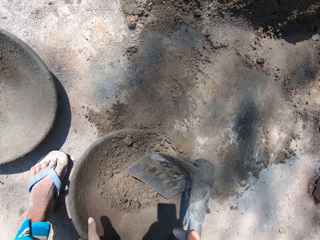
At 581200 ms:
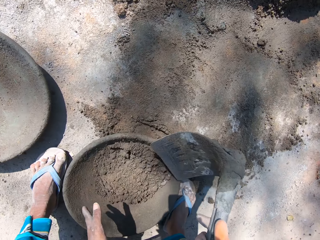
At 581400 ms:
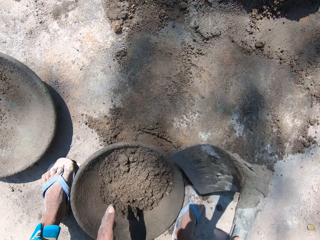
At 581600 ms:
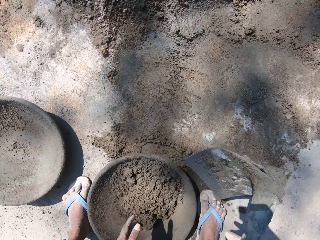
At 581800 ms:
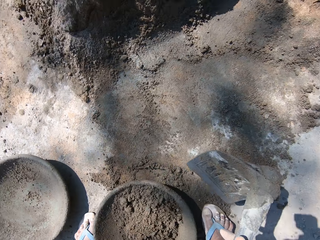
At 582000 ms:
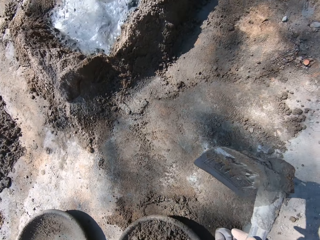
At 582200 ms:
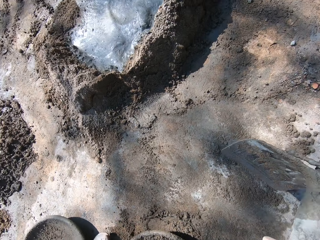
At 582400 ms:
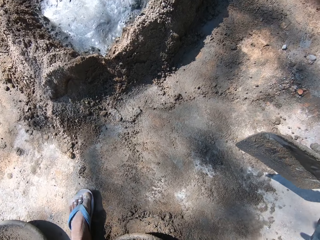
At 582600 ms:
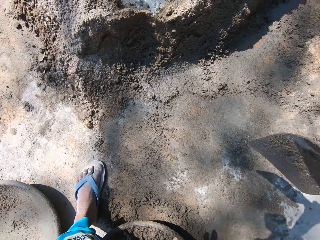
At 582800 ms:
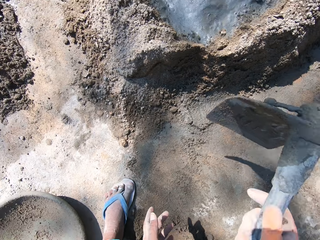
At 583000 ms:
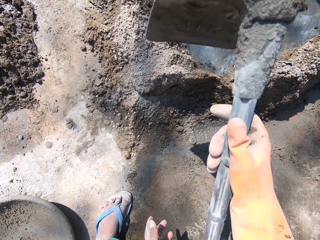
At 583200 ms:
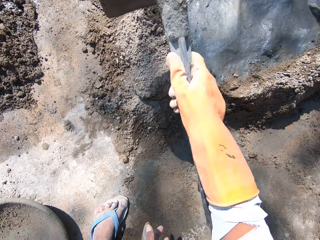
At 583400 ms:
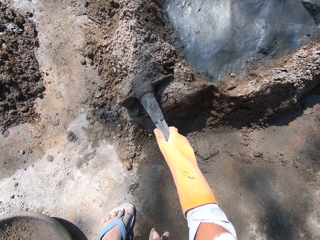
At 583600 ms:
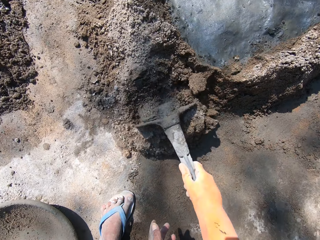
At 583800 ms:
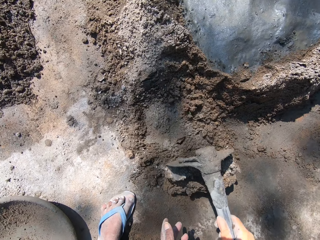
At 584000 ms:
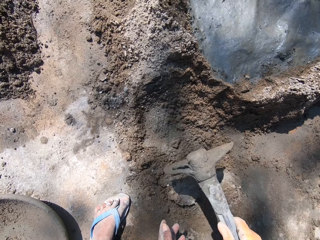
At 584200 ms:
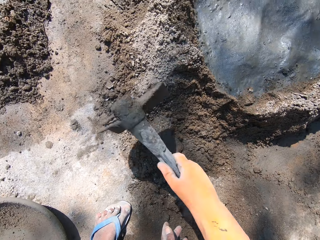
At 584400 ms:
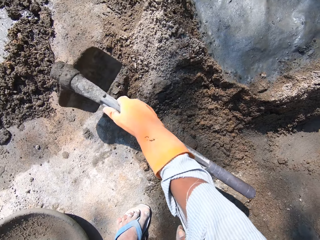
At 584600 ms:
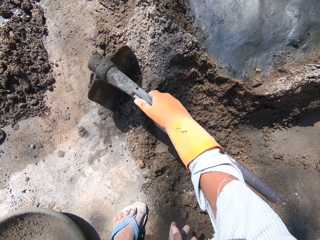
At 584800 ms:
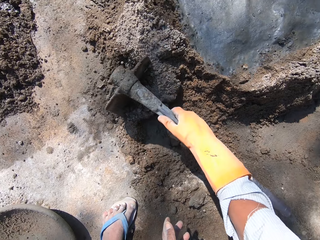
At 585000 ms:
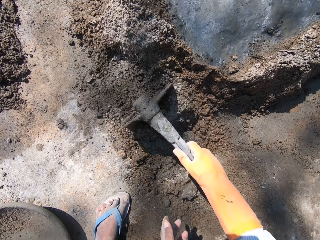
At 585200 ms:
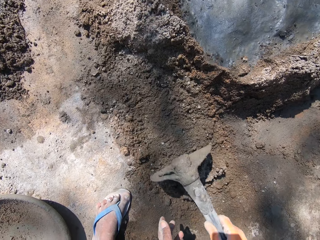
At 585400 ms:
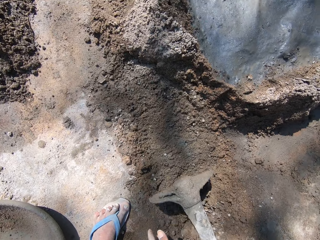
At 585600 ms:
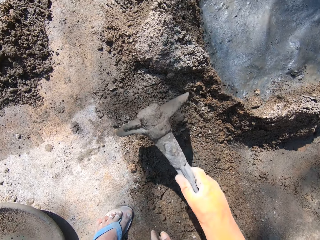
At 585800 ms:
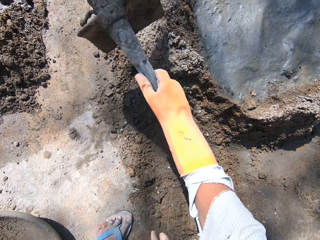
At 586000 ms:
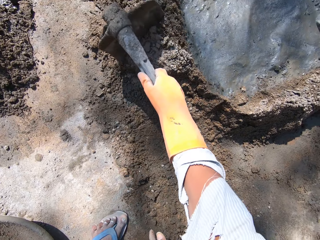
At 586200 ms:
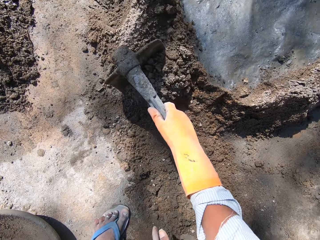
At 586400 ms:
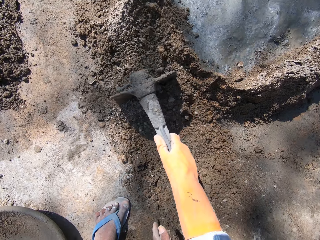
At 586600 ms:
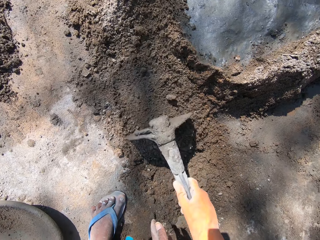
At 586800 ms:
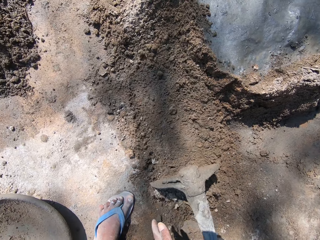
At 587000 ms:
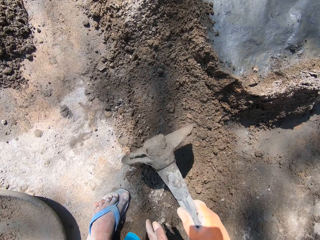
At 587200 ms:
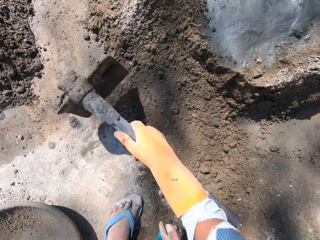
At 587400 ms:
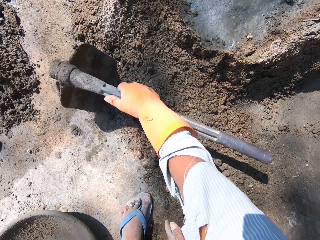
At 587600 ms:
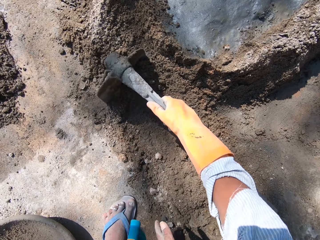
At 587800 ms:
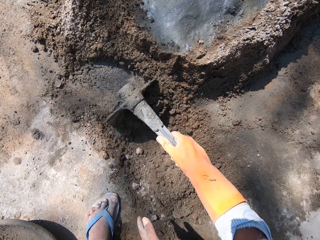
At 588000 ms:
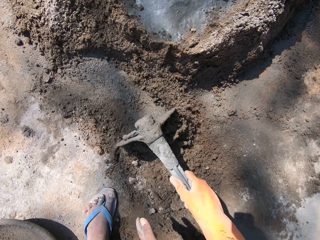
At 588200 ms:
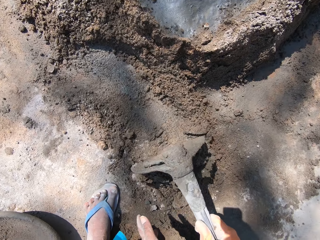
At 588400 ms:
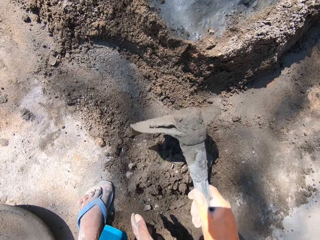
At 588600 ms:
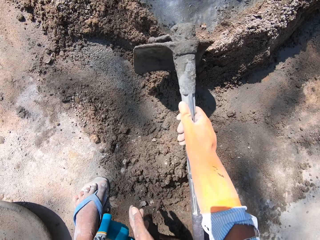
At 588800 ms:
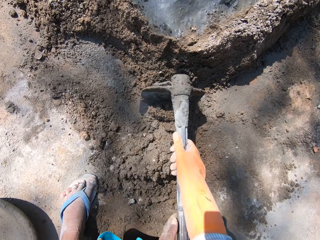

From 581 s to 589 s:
The camera wearer digs sand with a hoe. They mix the cement with the hoe.

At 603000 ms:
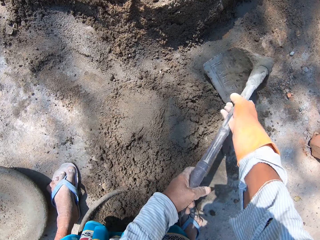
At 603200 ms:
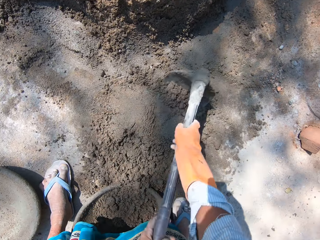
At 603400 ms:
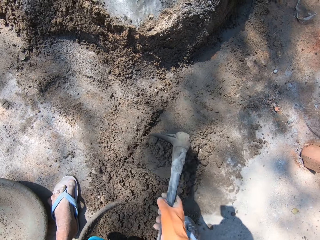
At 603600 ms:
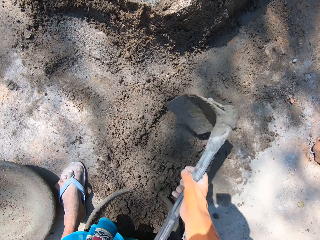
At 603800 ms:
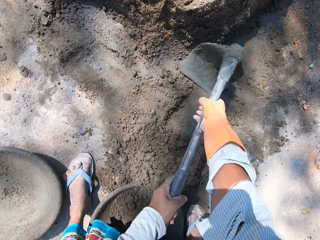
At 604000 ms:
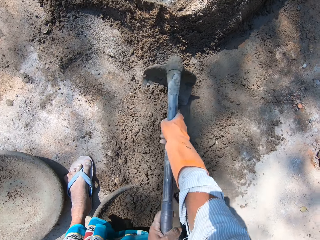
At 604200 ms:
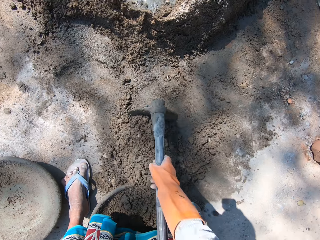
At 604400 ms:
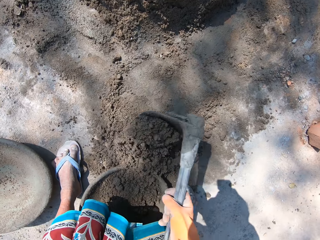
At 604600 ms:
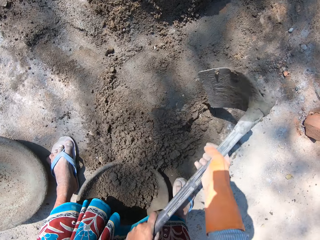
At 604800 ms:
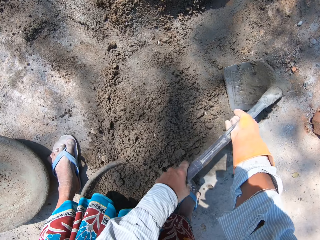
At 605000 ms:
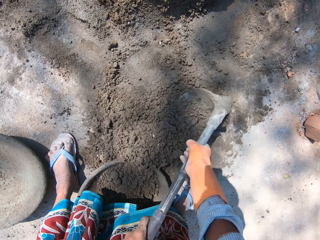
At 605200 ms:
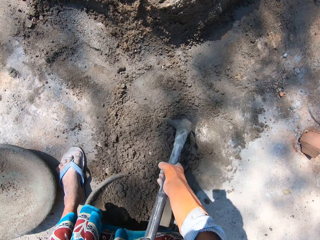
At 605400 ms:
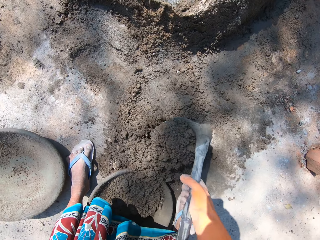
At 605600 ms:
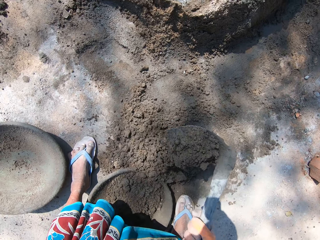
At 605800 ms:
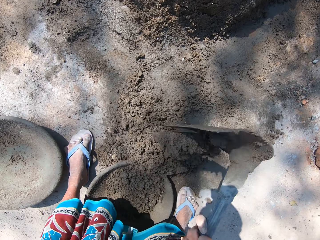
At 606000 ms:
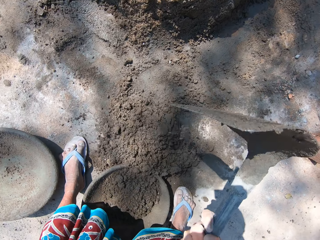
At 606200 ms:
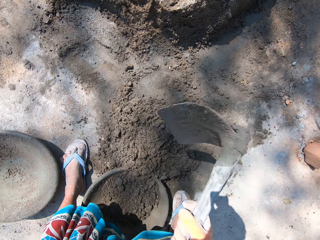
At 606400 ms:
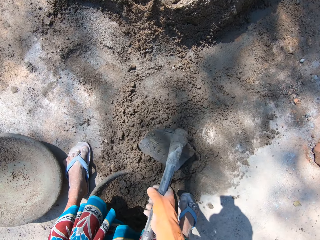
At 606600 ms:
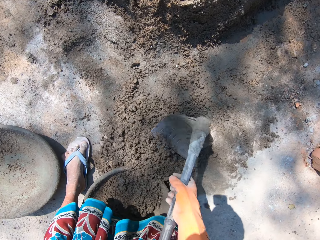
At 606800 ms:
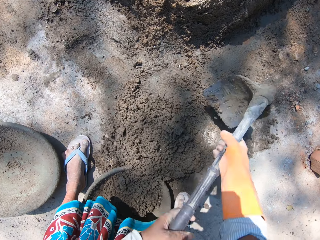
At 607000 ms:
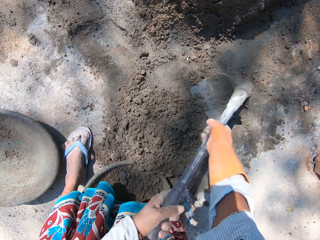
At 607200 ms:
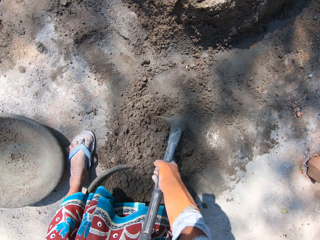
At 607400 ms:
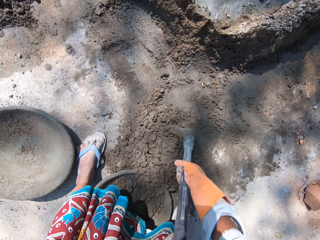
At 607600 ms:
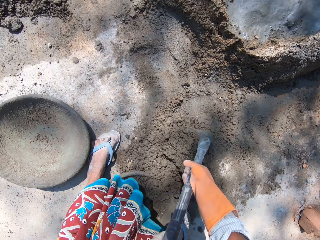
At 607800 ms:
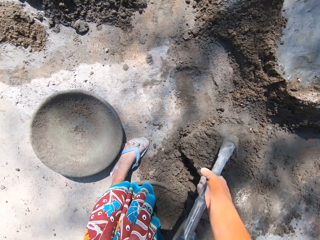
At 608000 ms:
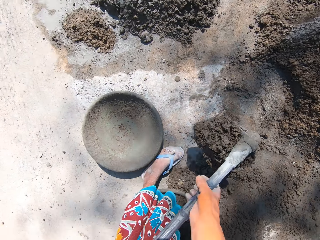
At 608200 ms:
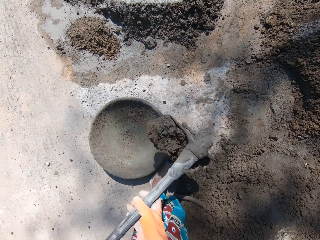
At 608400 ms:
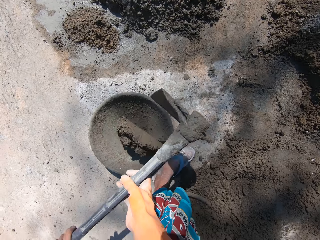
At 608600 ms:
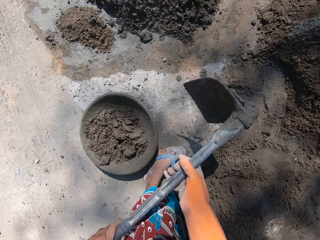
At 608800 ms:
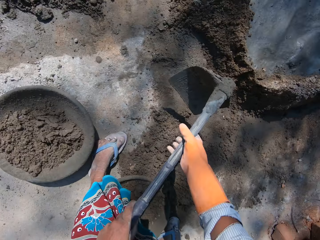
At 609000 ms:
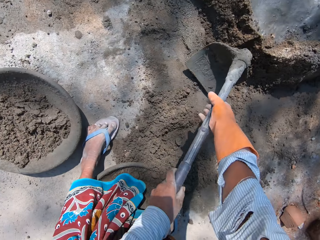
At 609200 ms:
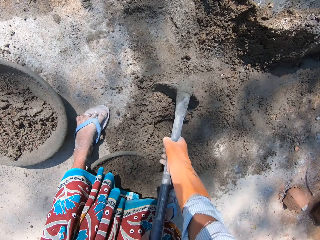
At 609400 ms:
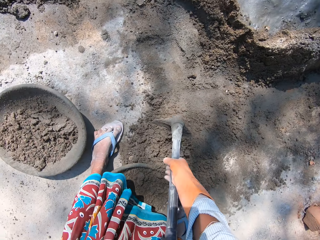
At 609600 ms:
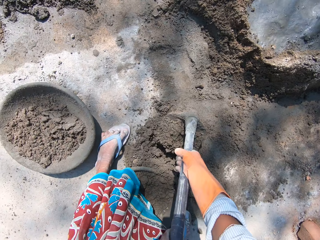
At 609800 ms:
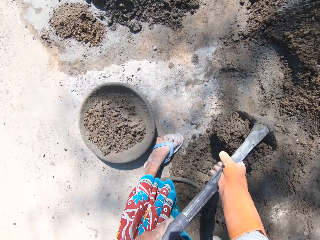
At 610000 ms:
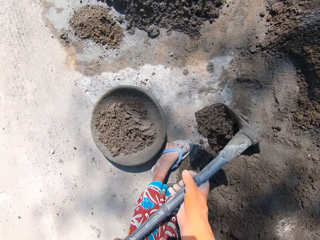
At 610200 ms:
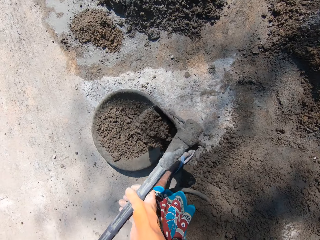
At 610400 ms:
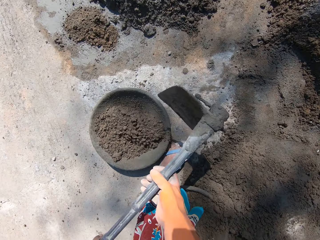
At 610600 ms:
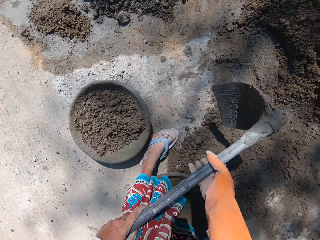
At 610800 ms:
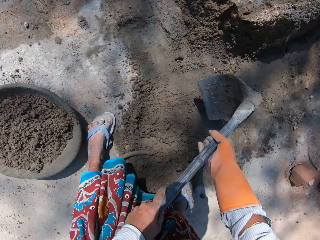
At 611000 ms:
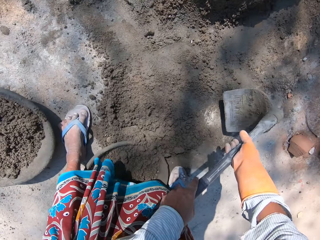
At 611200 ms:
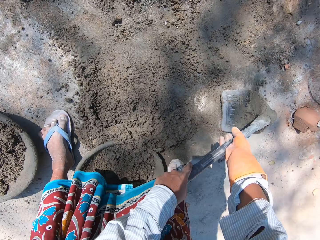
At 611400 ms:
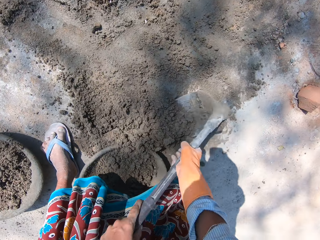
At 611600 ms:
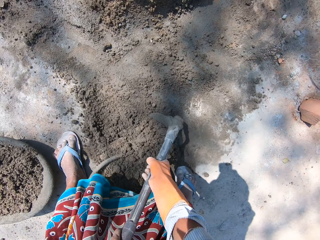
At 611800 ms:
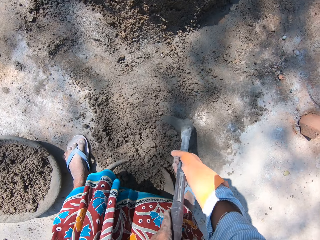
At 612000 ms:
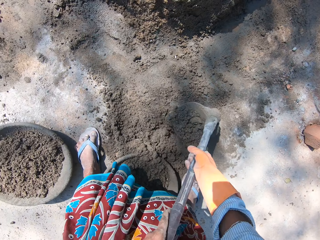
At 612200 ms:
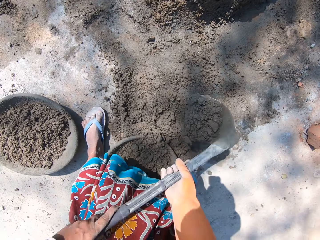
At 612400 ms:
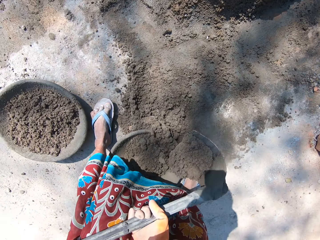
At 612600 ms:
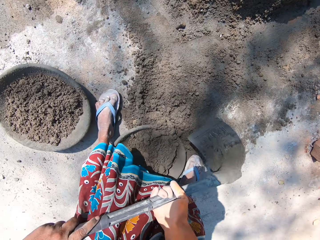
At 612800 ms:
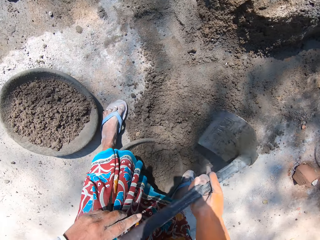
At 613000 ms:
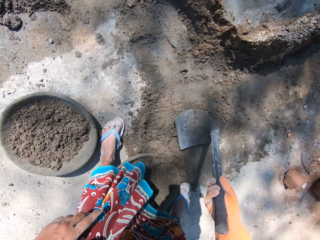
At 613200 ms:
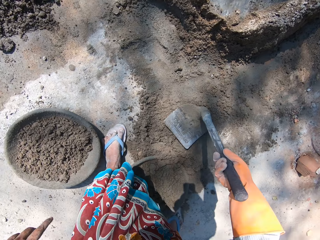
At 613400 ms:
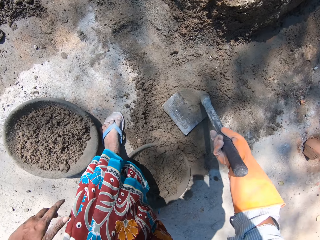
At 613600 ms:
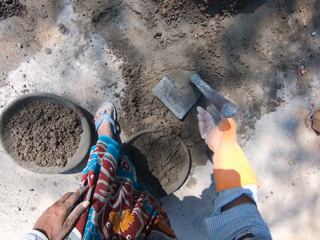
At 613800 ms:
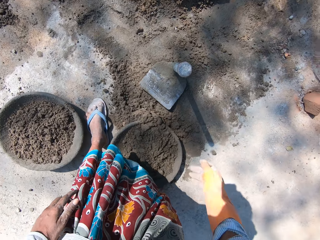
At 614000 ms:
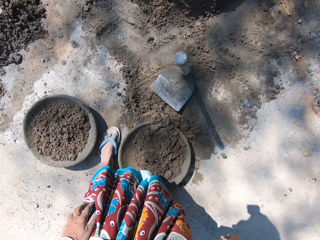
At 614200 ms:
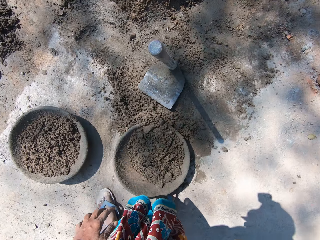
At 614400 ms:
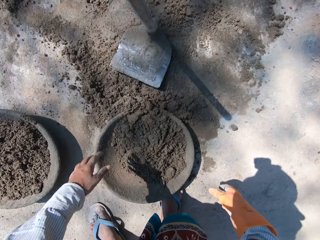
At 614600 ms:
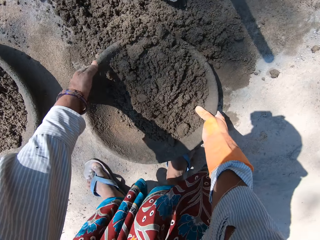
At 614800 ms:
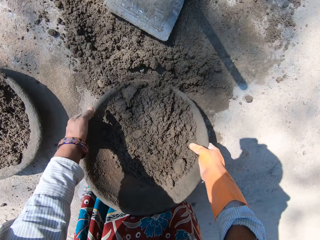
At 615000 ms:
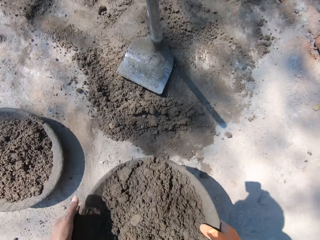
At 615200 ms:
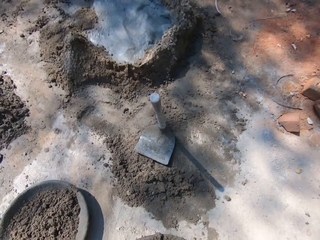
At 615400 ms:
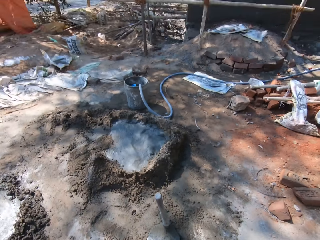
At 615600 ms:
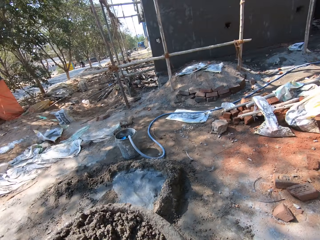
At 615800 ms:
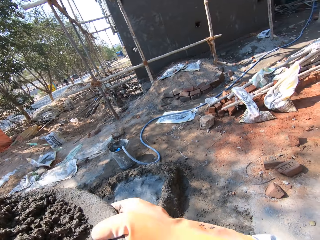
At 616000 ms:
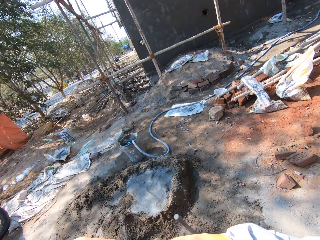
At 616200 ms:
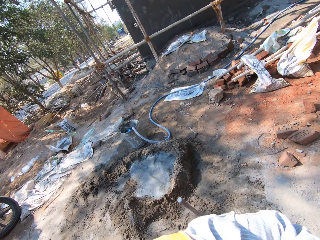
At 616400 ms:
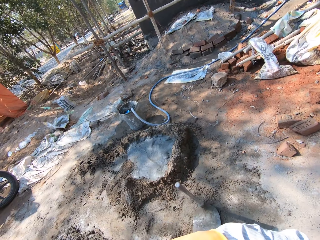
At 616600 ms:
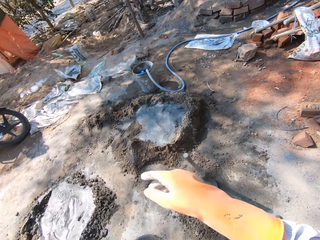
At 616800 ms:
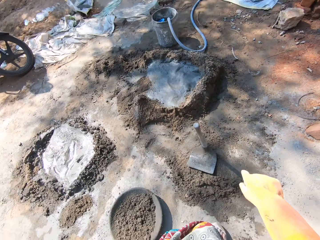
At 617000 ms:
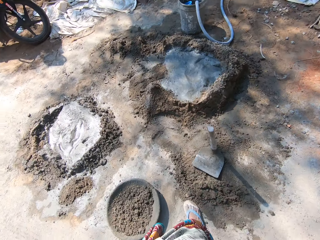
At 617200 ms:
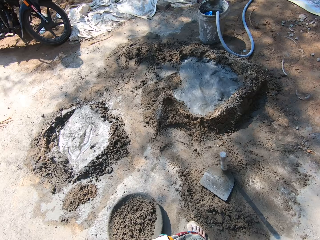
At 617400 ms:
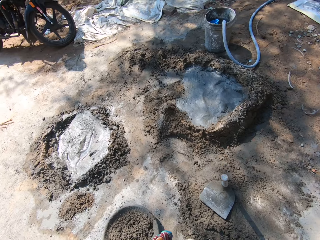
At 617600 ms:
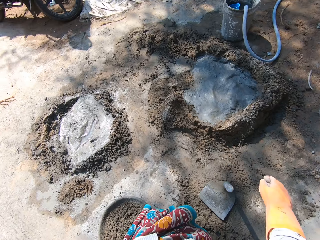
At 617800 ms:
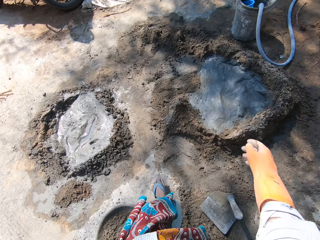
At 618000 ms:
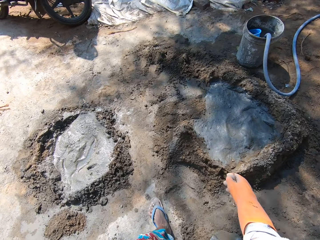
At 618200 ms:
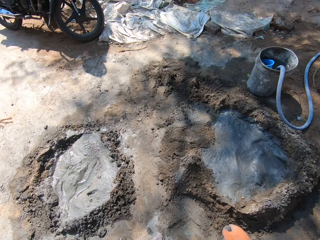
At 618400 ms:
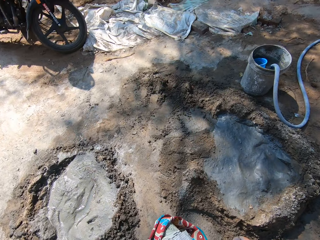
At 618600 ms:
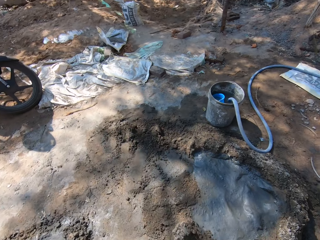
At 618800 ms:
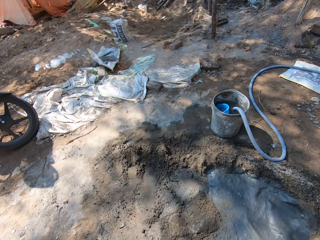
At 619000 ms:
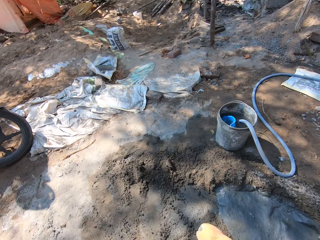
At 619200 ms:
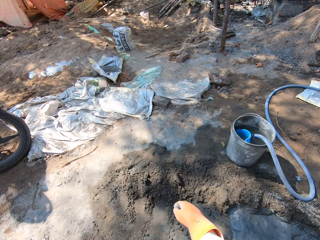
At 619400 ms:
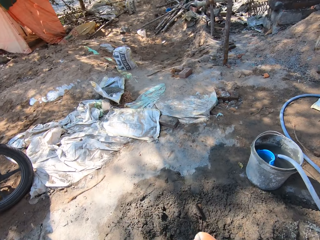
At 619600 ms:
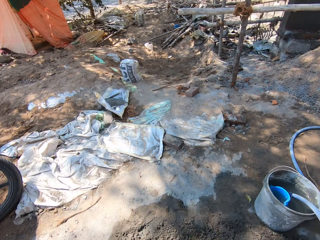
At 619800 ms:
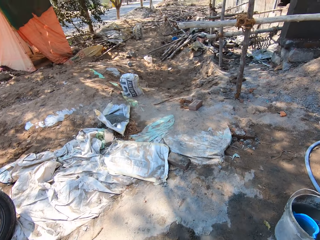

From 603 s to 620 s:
The camera wearer collects sand with a hoe to the iron tasla. They scoop sand with the hoe. They pour sand in the iron tasla. They scoop sand with the hoe. They pour sand in the iron tasla. They scoop sand with the hoe. They pour sand in the iron tasla. They put down the hoe. They lift the iron tasla. They walk to the building.
